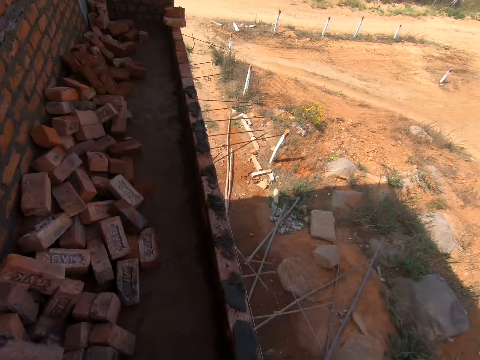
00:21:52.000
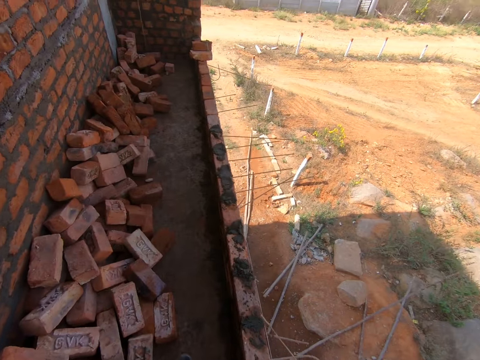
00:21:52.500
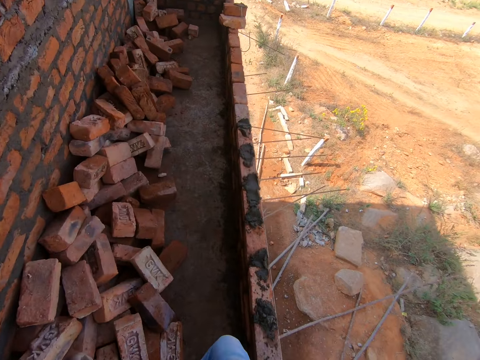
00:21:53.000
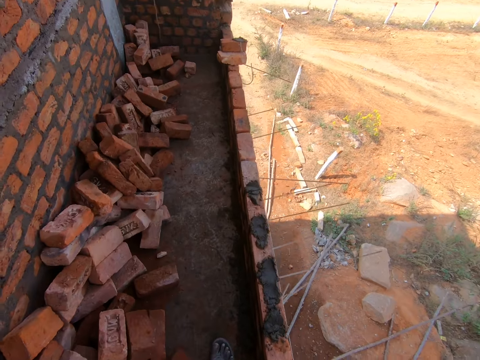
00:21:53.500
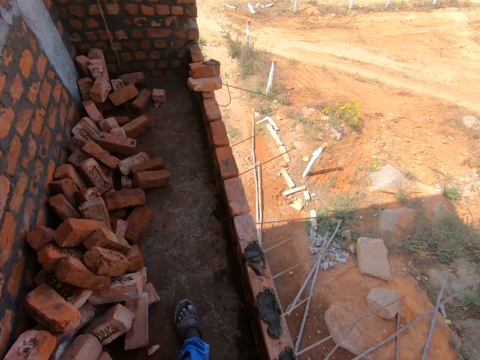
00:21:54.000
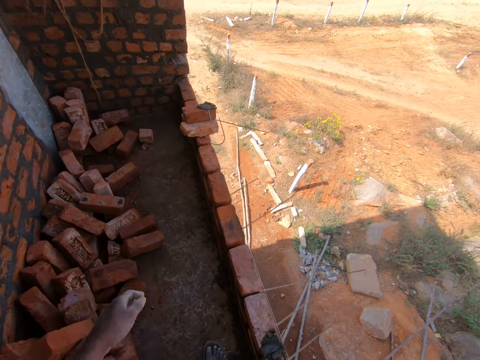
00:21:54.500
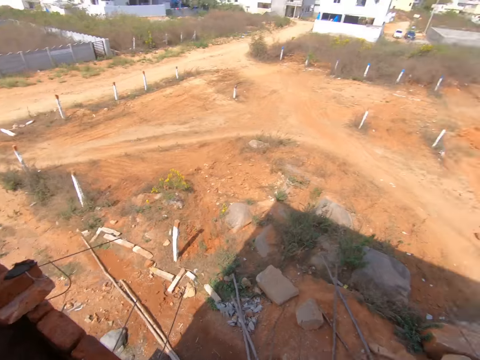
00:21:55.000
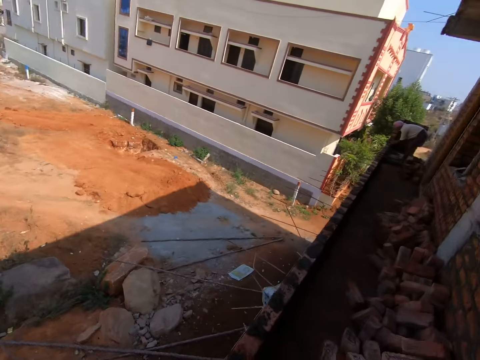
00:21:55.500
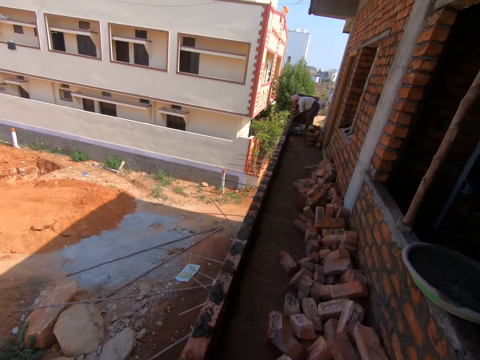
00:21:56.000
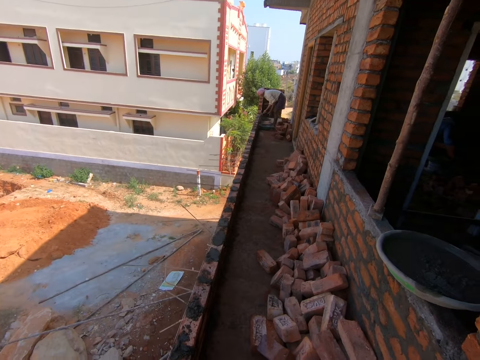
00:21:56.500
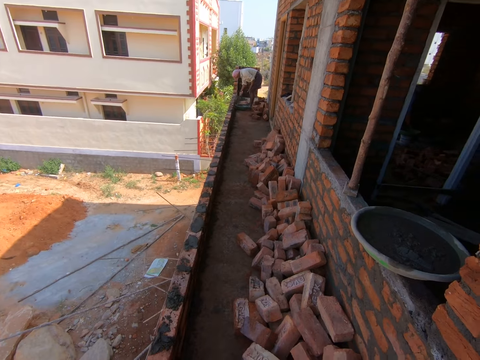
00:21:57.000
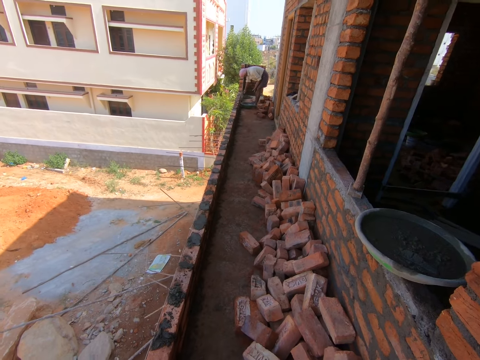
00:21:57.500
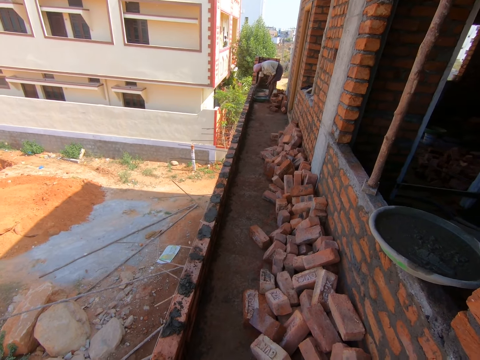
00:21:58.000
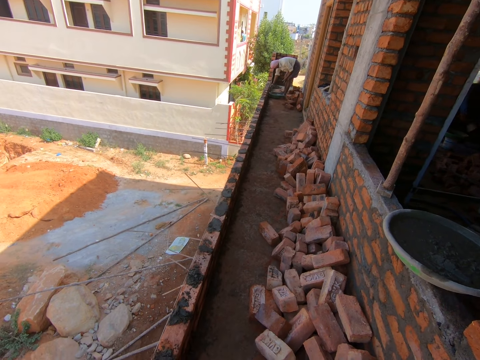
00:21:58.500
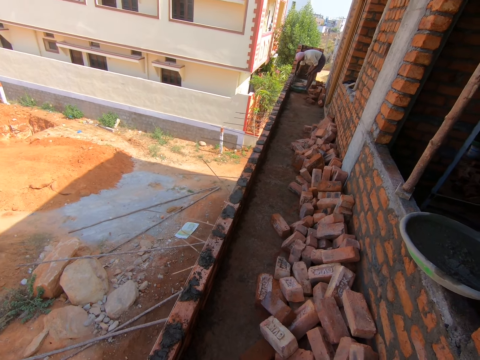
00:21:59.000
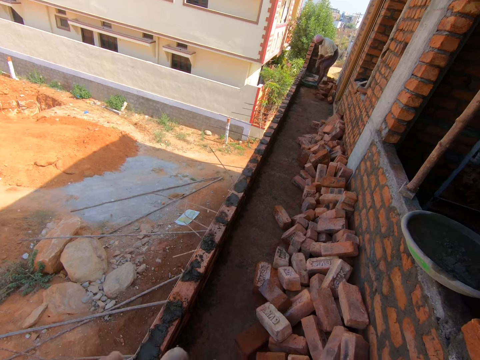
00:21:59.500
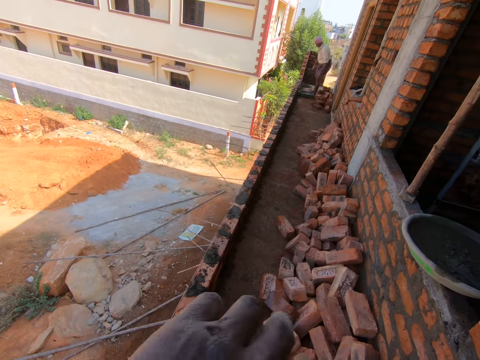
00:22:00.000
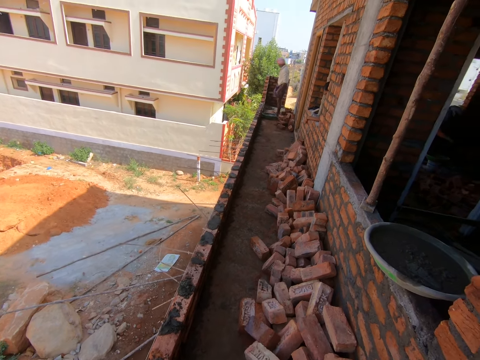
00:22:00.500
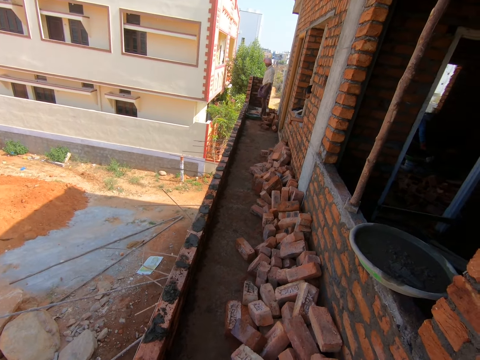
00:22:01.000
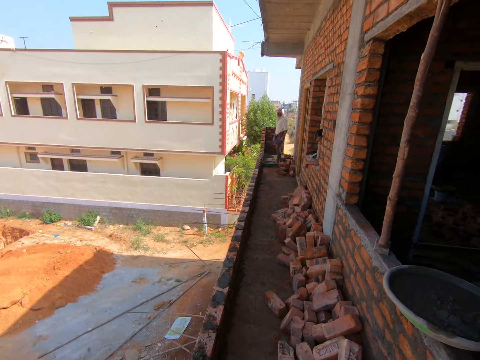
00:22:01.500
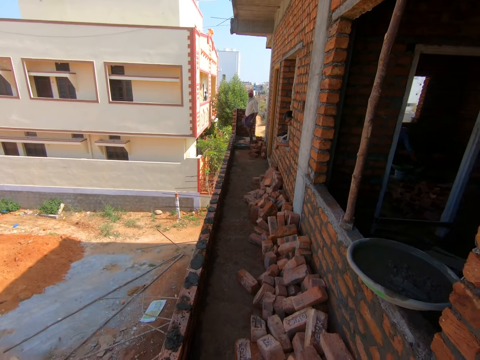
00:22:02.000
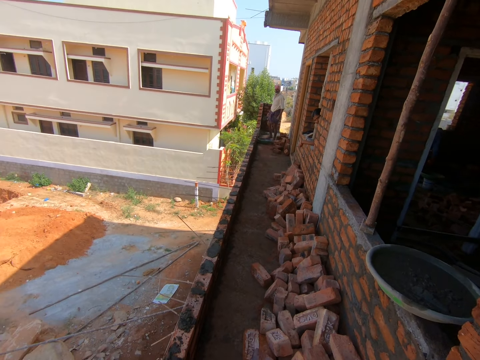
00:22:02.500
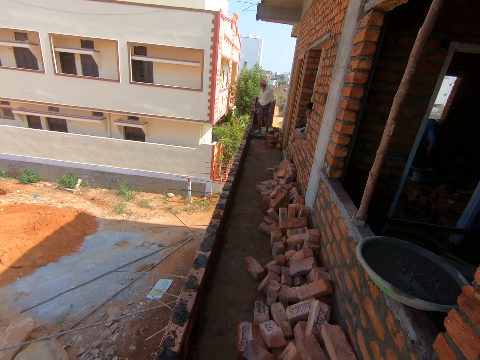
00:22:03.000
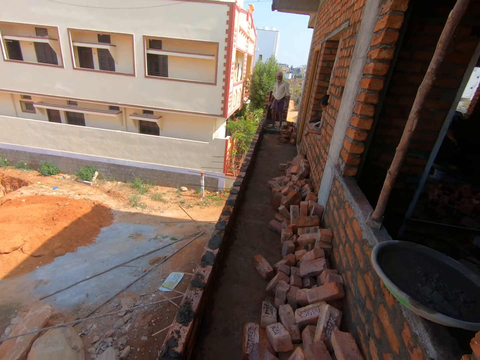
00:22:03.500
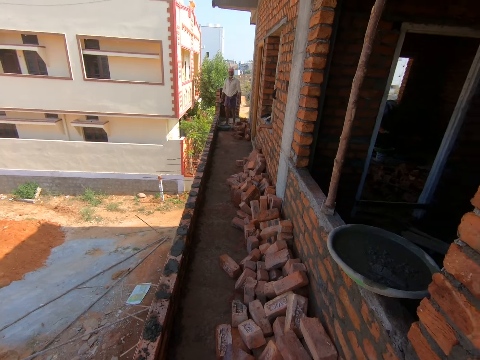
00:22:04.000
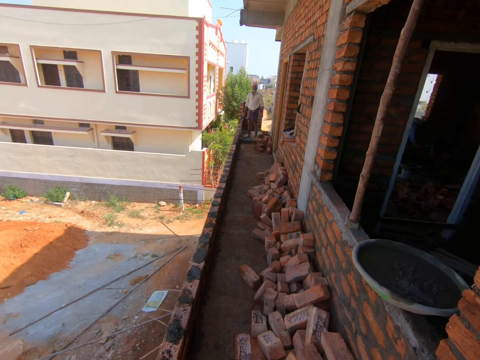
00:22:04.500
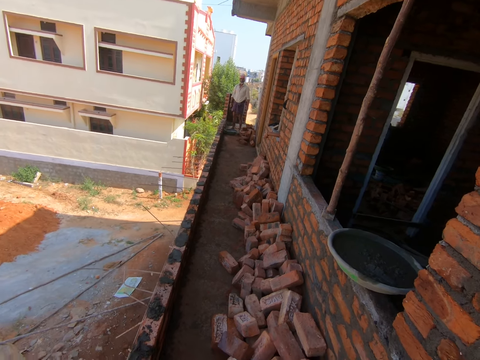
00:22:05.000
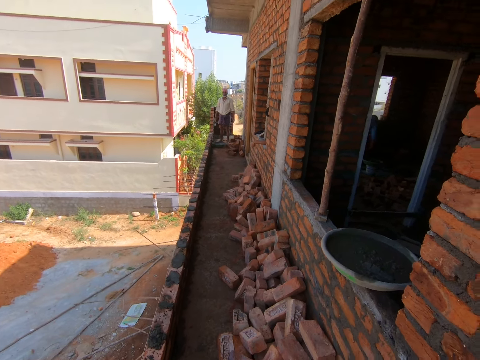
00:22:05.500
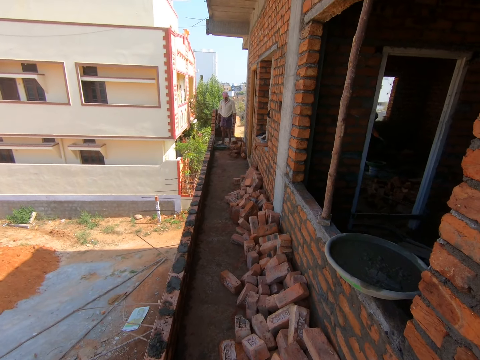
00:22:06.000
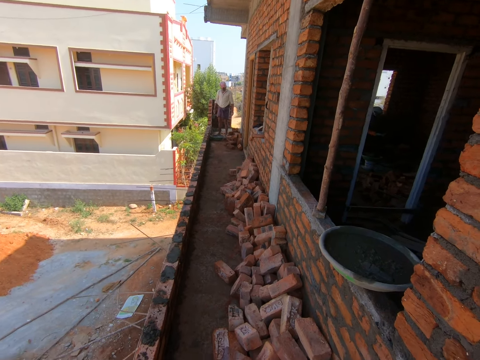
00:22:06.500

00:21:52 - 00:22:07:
The camera wearer walks around the balcony. They look around the compound. They talk to another person through the phone.

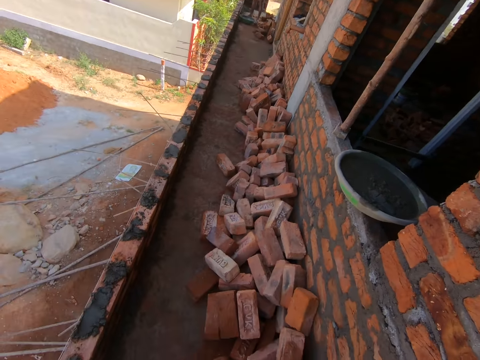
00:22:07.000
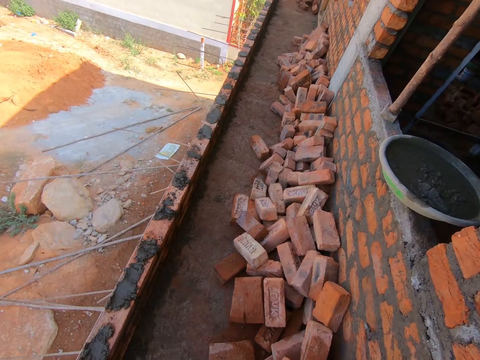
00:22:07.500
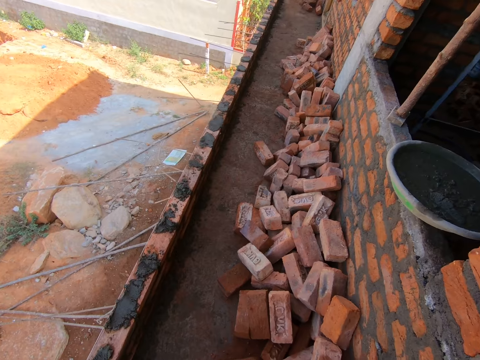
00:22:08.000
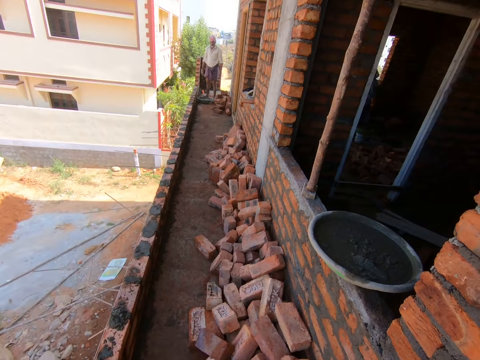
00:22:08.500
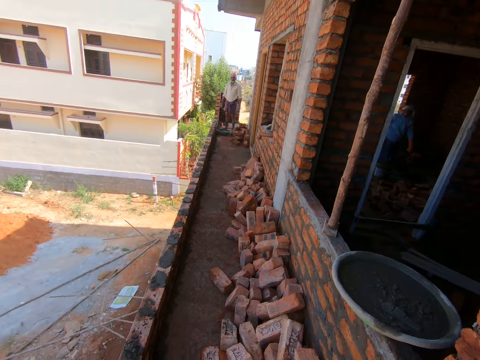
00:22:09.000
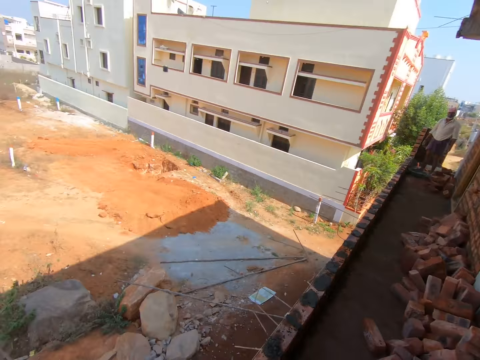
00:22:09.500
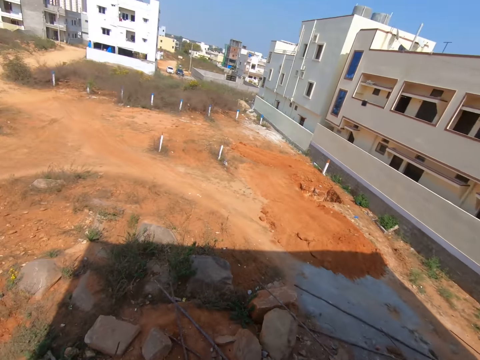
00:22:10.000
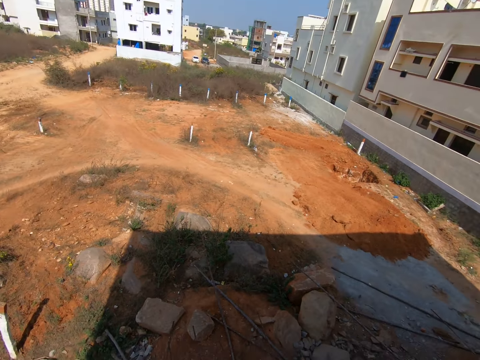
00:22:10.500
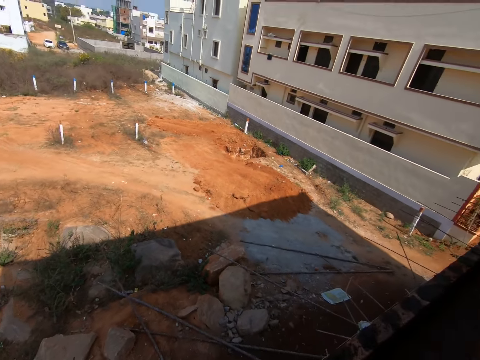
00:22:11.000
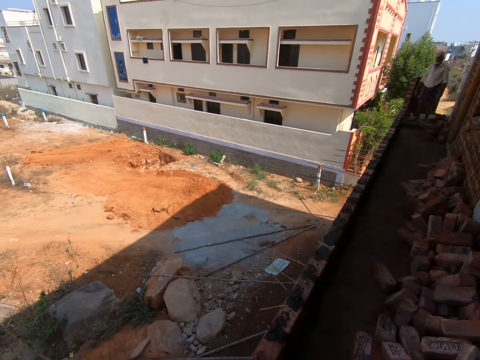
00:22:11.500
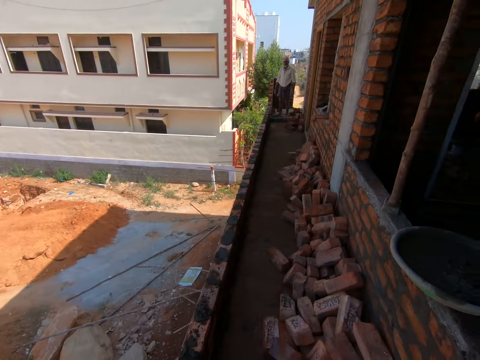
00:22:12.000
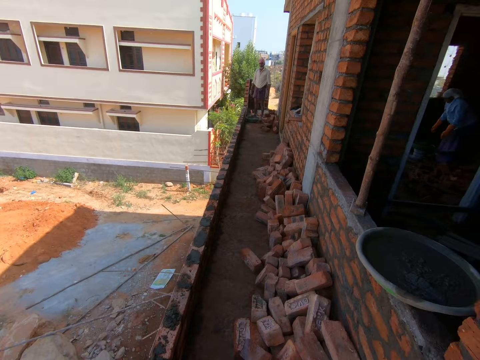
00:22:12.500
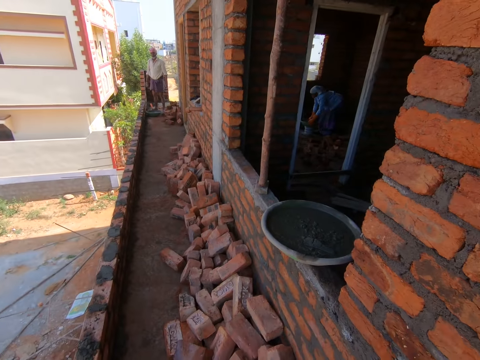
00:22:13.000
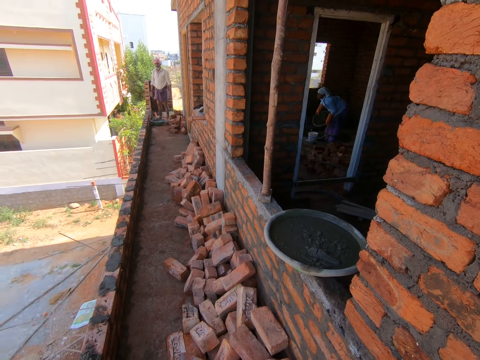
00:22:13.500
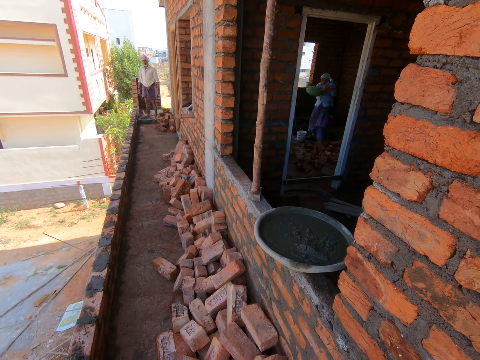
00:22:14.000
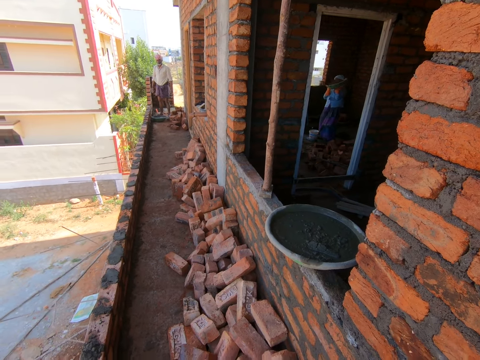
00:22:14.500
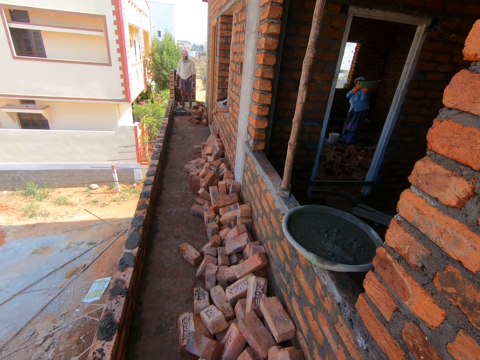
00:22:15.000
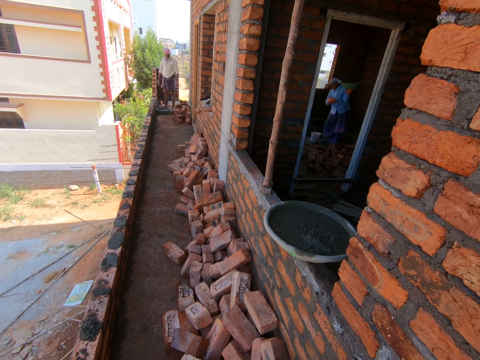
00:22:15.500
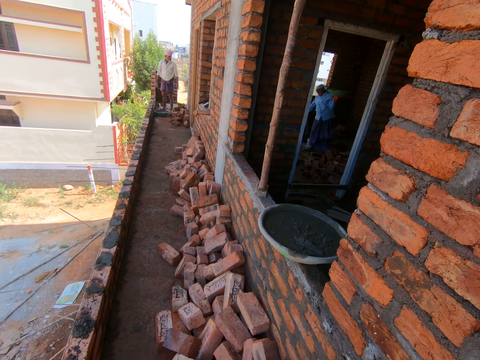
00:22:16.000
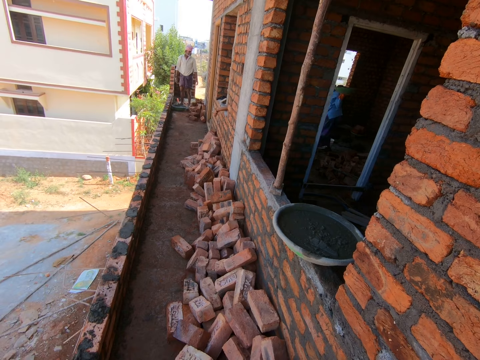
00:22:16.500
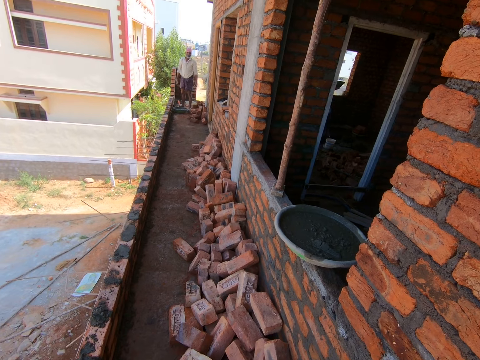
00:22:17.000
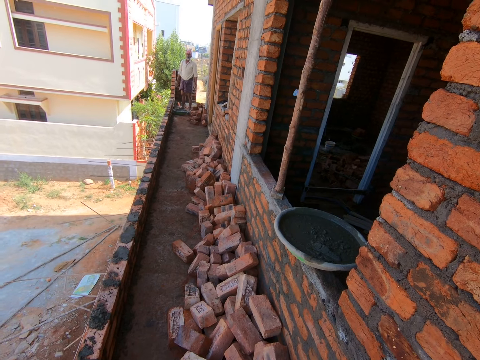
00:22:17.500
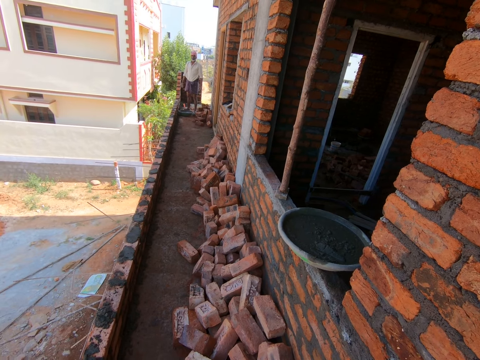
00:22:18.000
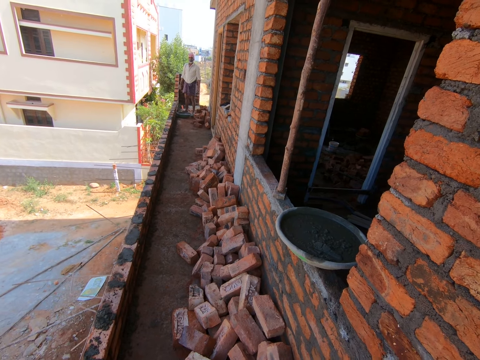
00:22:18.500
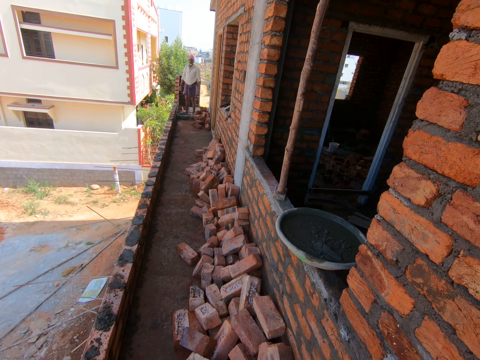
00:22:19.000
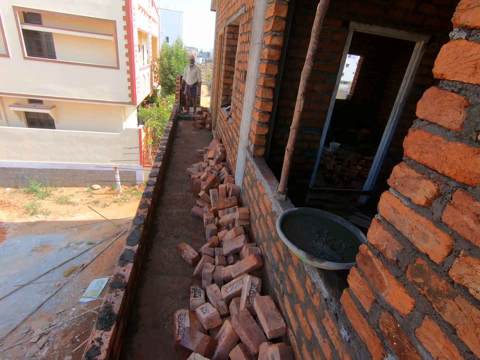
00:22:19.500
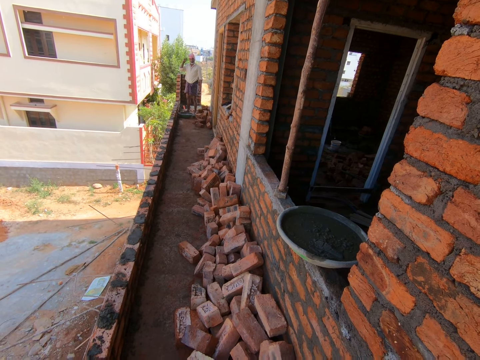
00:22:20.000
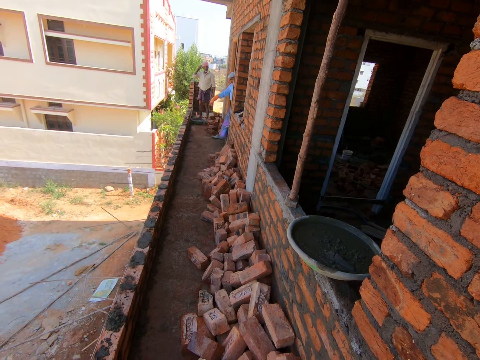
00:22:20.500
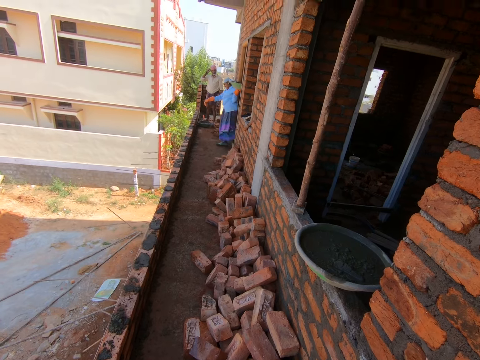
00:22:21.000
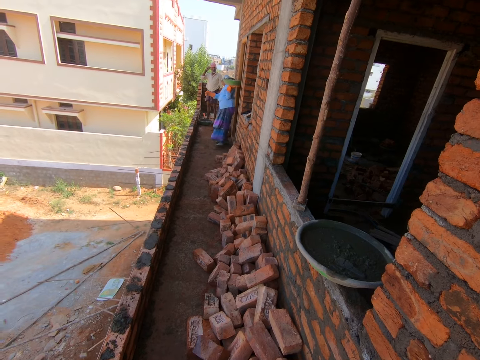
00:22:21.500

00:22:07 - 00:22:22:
The camera wearer looks around the compound. They talk to another person through the phone.
